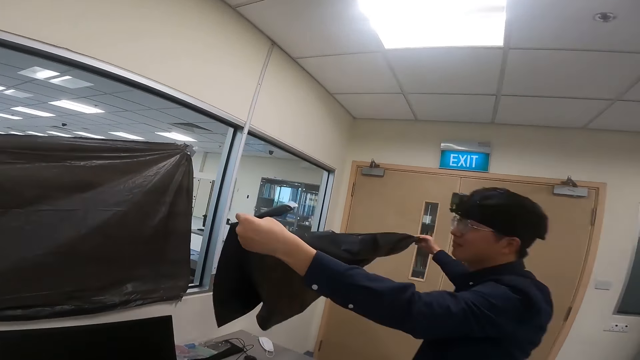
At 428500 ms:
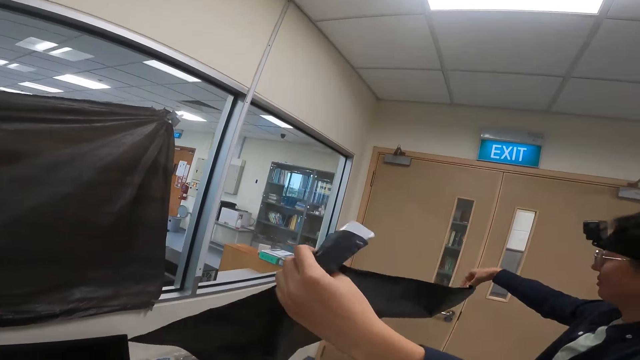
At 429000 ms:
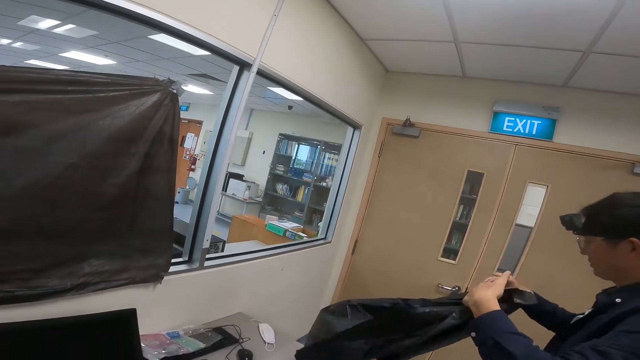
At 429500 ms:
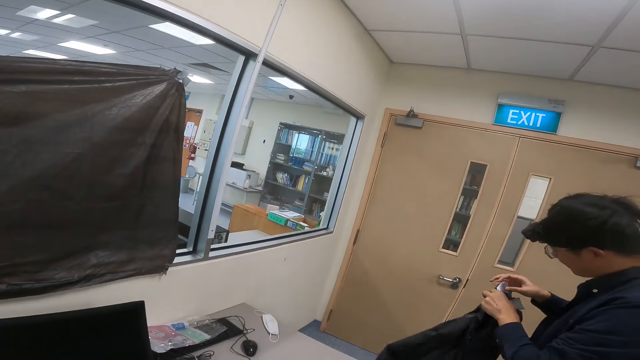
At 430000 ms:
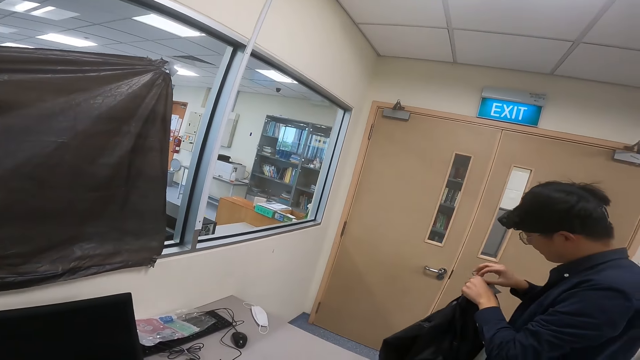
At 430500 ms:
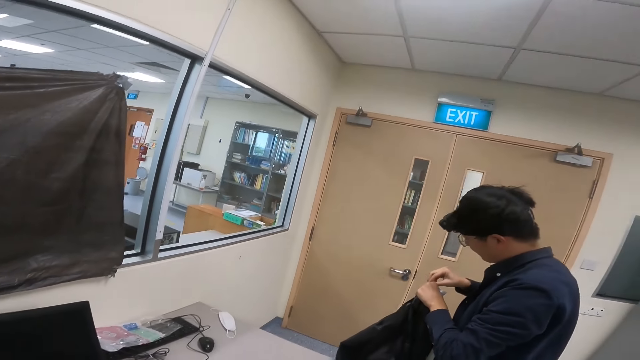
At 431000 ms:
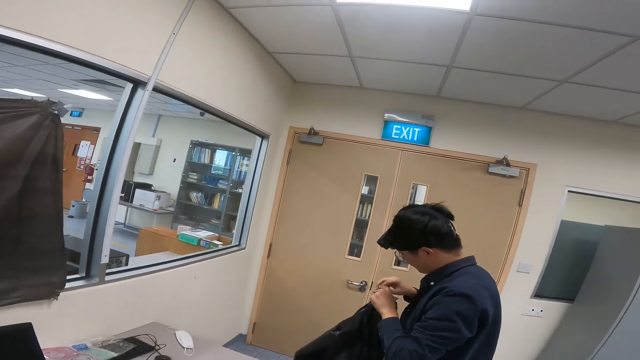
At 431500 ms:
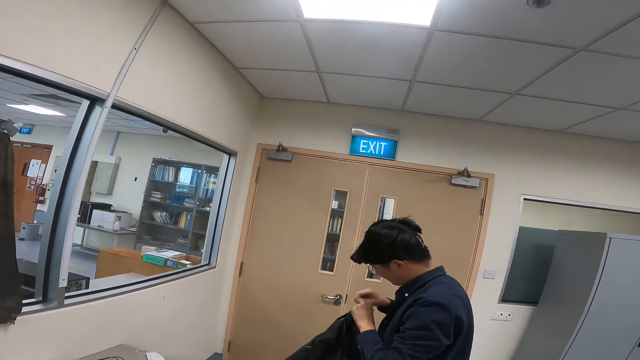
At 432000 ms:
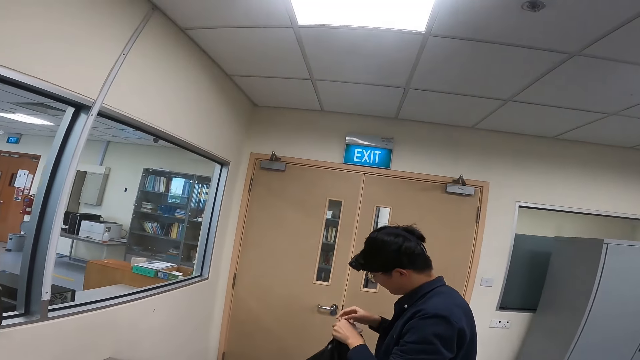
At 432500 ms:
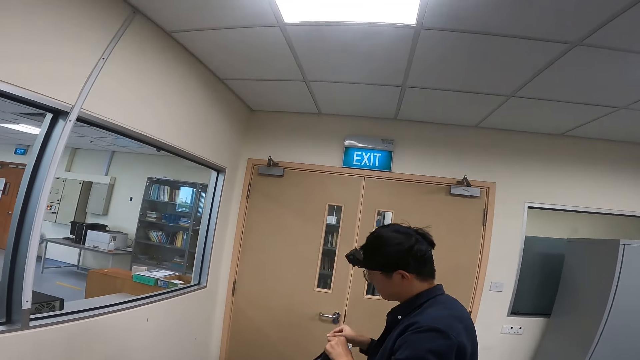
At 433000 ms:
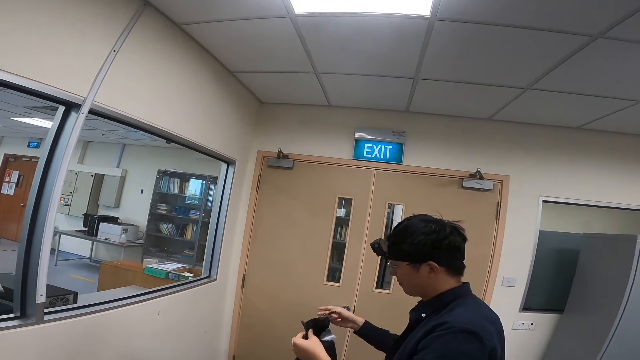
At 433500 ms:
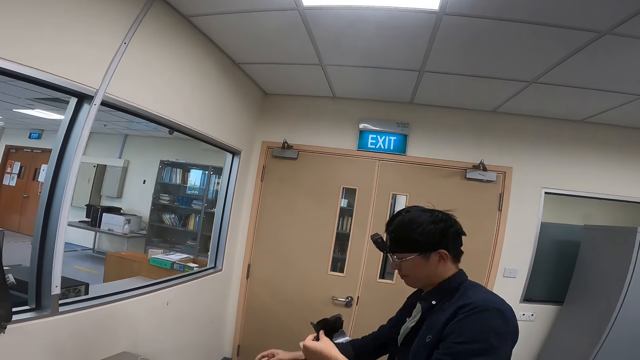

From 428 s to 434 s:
A man spreads the paper and removes the sellotape.

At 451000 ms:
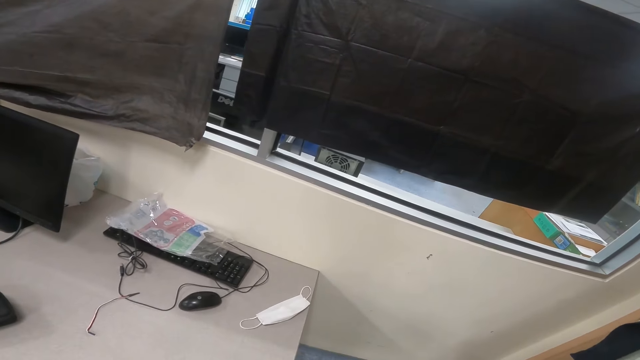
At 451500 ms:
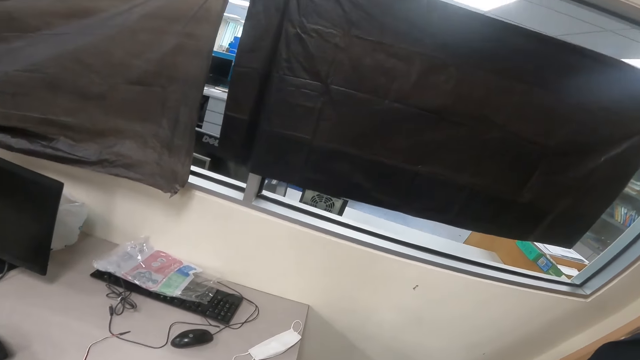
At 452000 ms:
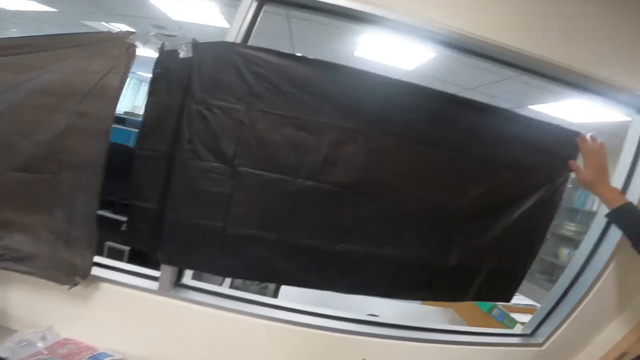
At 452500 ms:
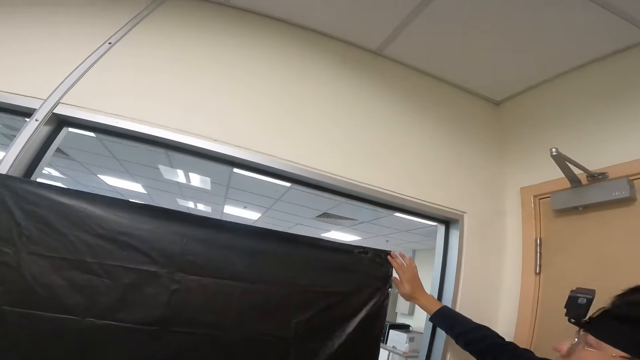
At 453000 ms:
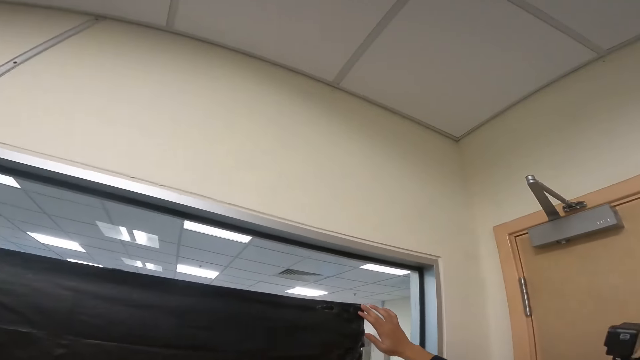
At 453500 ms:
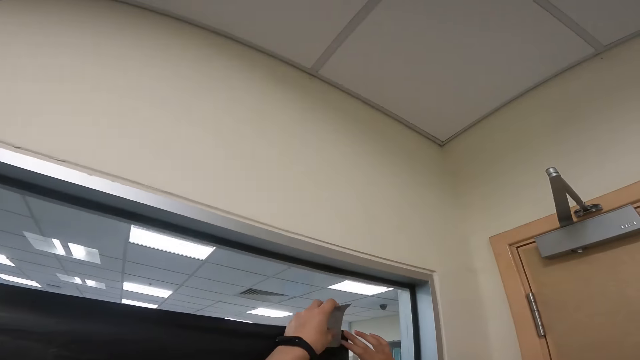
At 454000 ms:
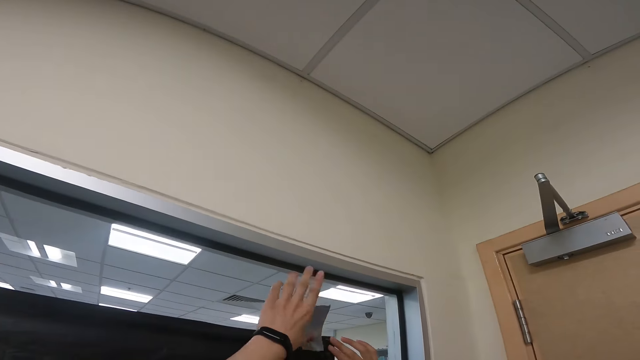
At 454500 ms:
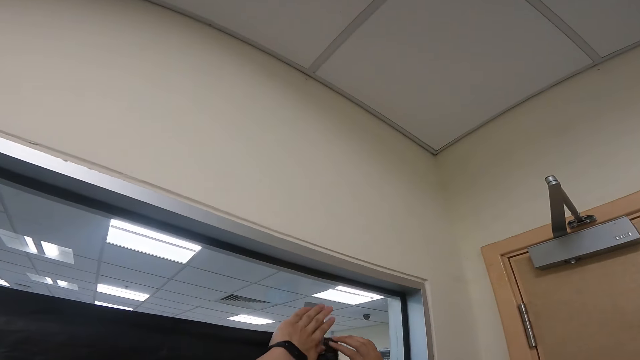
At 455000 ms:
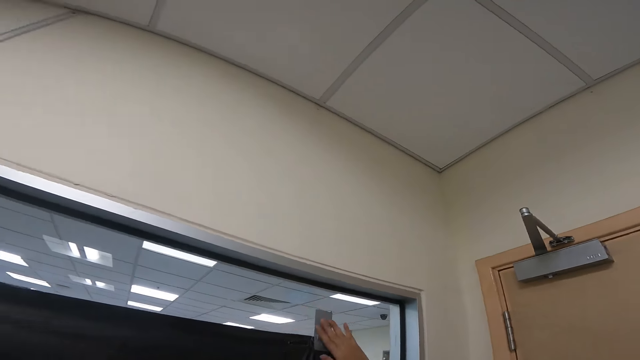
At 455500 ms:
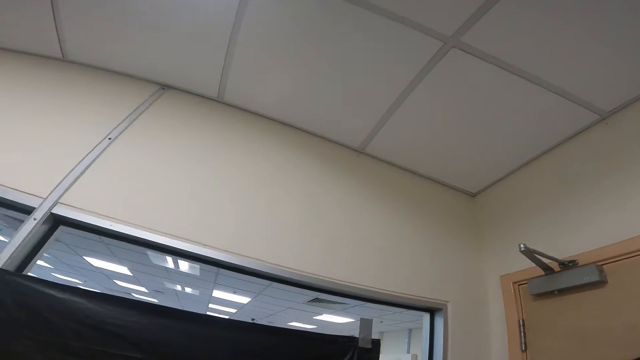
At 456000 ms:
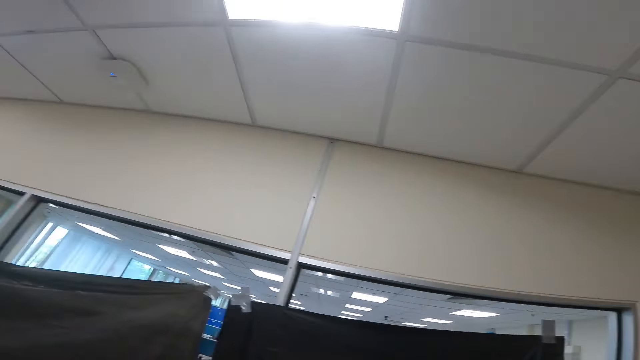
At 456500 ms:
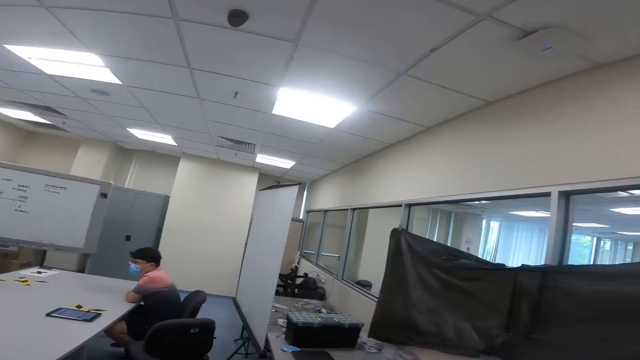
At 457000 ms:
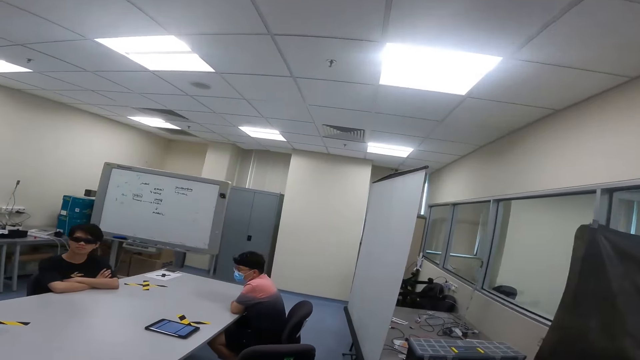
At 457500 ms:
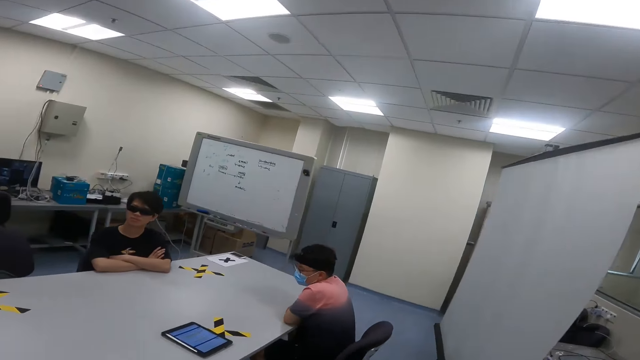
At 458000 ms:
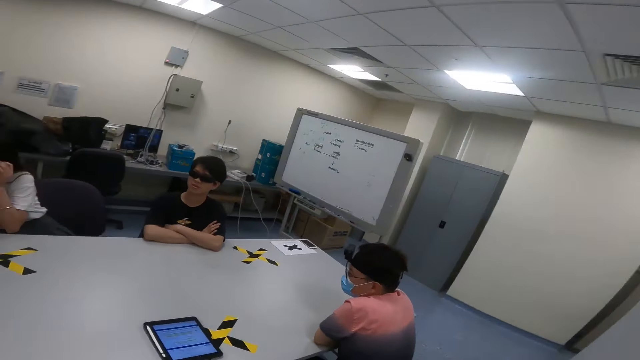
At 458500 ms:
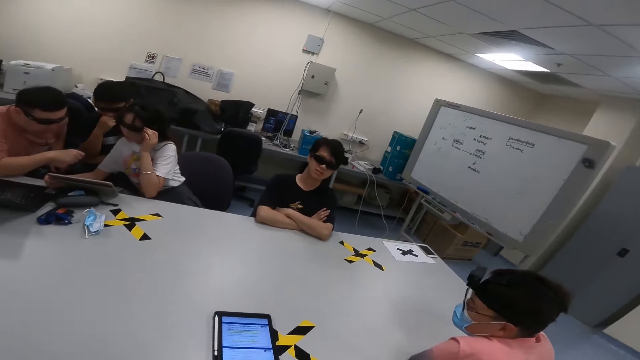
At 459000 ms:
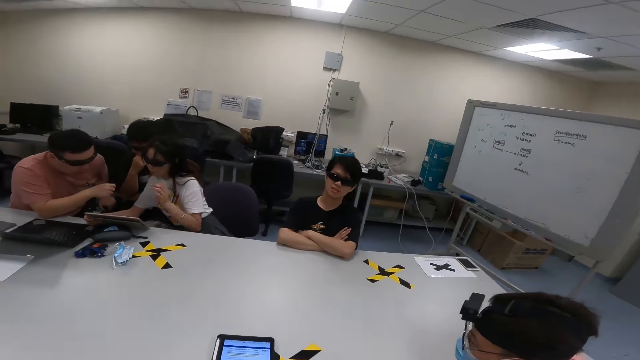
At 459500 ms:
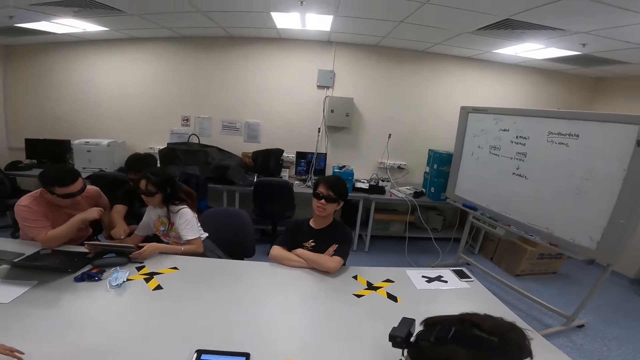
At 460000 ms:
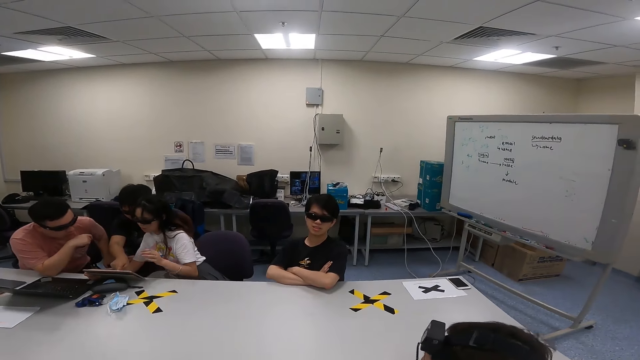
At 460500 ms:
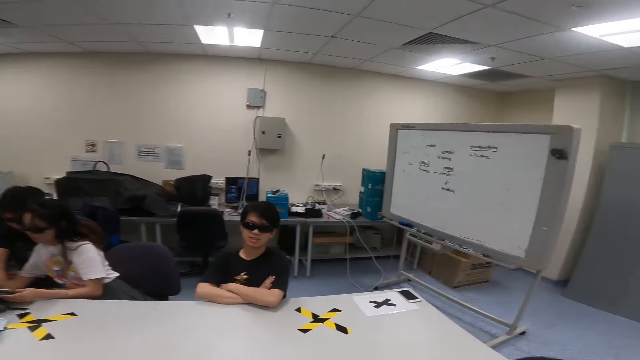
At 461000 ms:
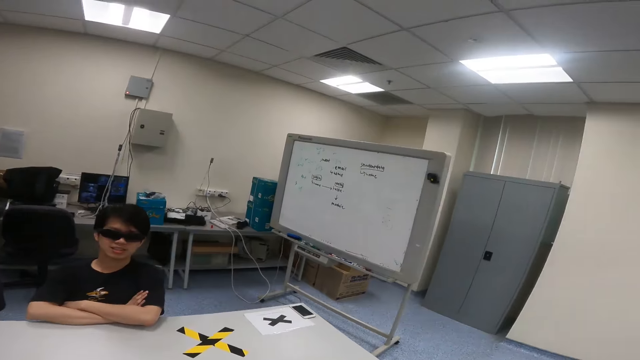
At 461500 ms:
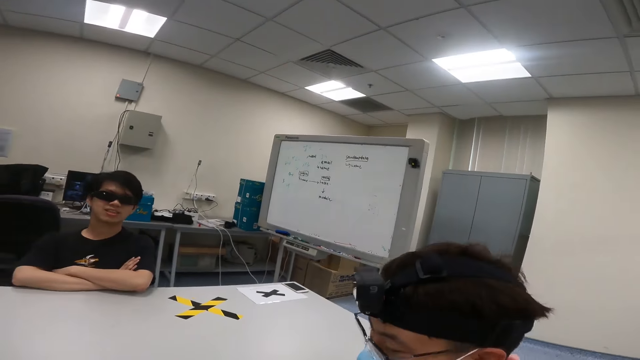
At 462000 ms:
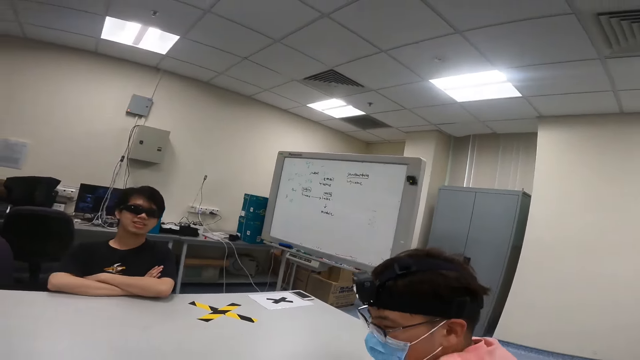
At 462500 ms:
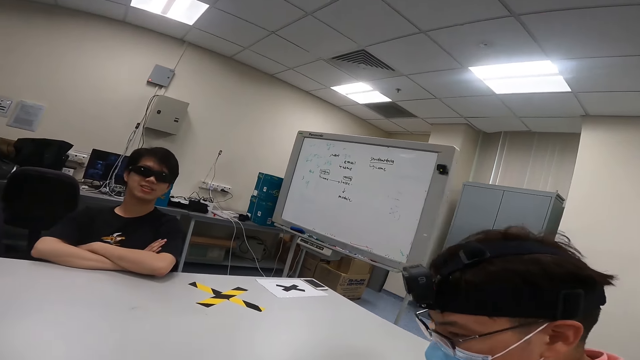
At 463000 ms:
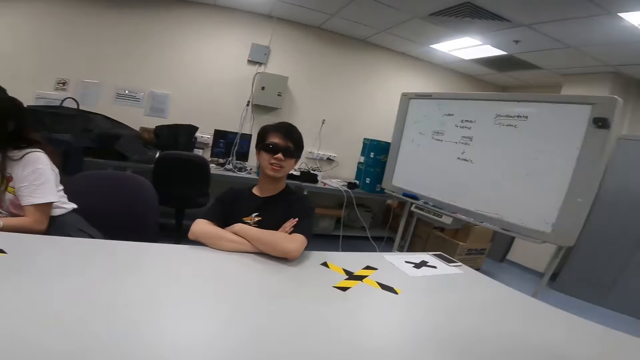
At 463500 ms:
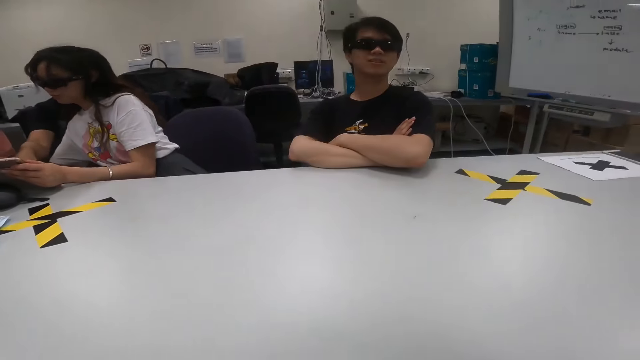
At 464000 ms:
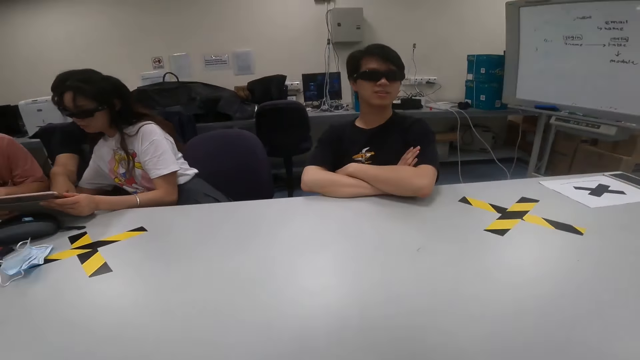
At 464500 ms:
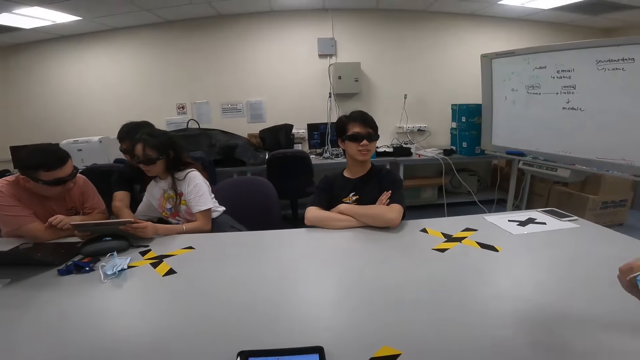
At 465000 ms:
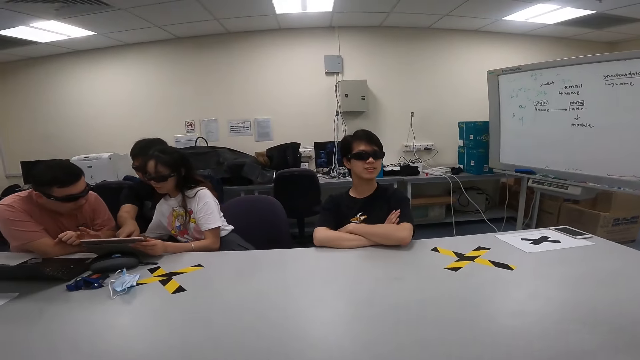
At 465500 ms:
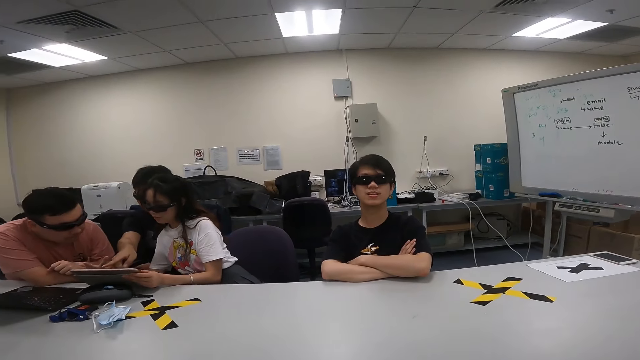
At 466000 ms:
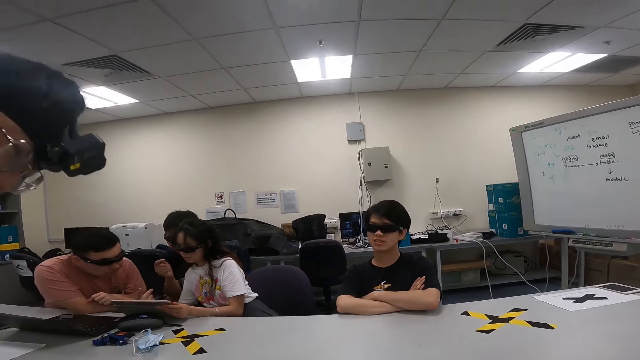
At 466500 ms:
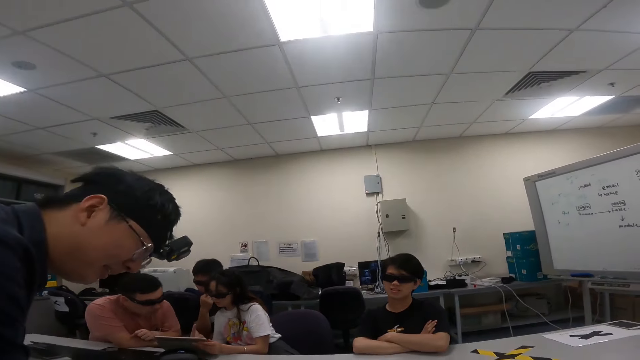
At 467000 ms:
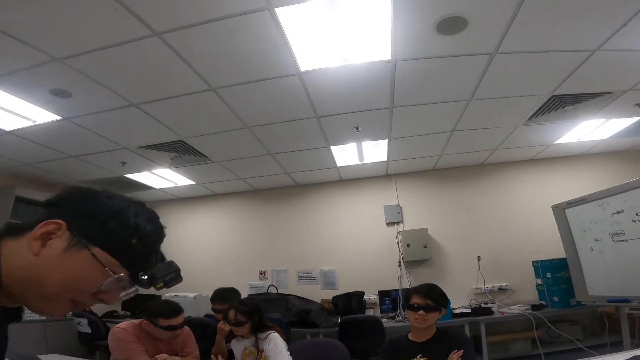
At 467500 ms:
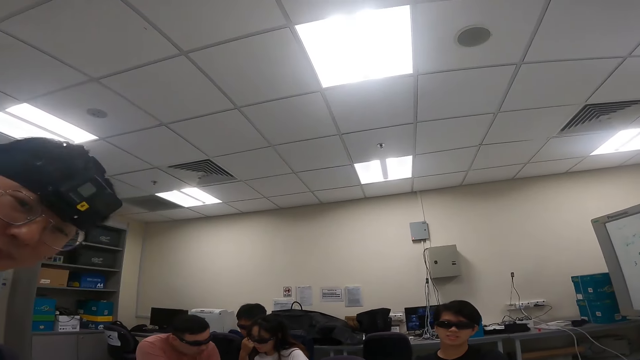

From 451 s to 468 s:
A man binds the paper with the sellotape. The camera wearer sticks the sellotape to the window. The man walks back to the table. The camera wearer walks in the room. A person points at the tablet. Another person points at the tablet. The man moves the hand on the table. Another man touches the mask and removes the mask. The second person moves her hand. The first person removes the hand from the tablet. The camera wearer dialogs with the first man.
